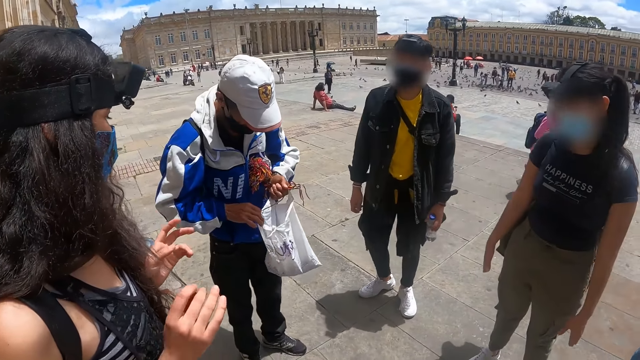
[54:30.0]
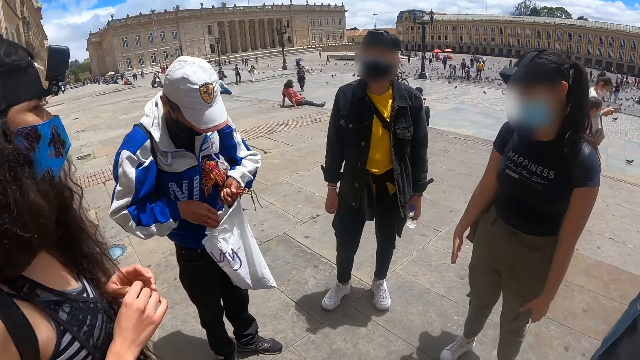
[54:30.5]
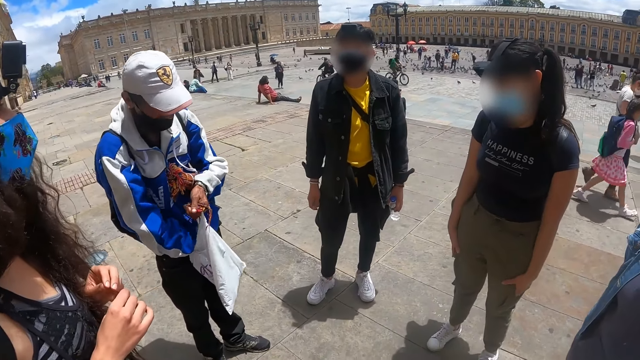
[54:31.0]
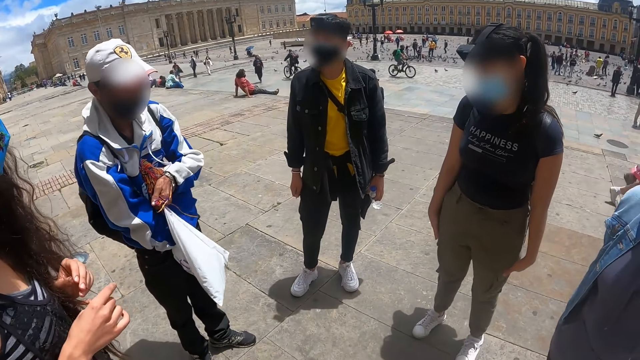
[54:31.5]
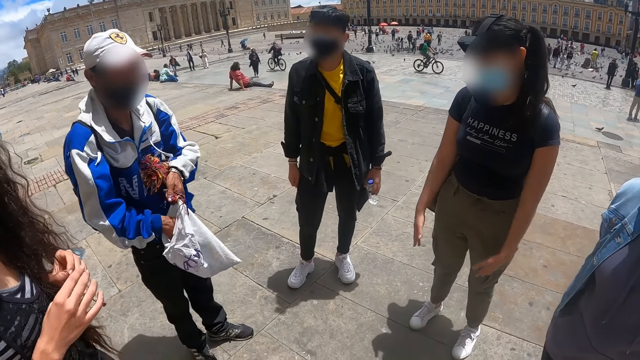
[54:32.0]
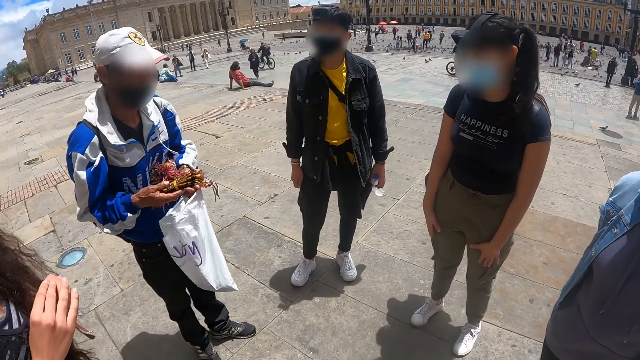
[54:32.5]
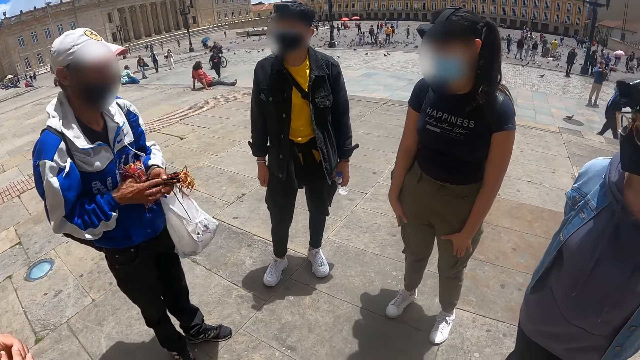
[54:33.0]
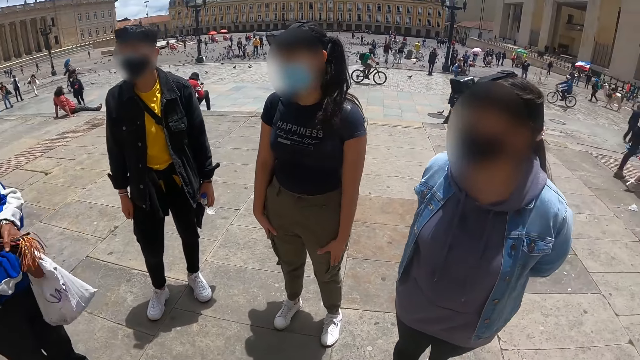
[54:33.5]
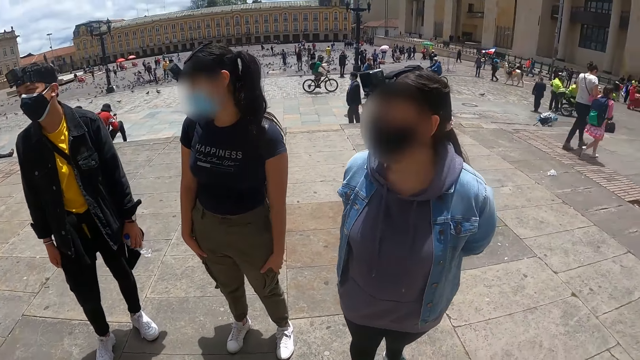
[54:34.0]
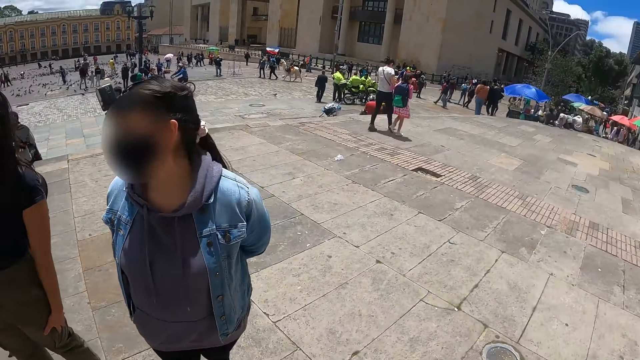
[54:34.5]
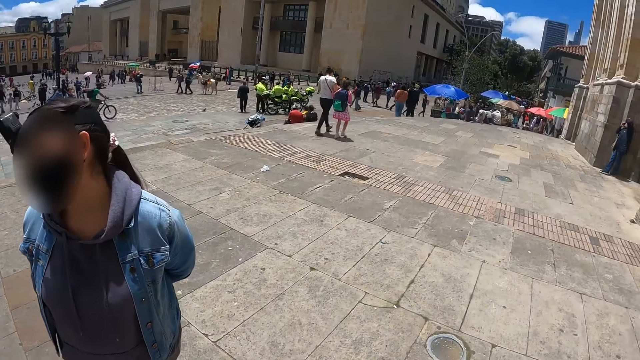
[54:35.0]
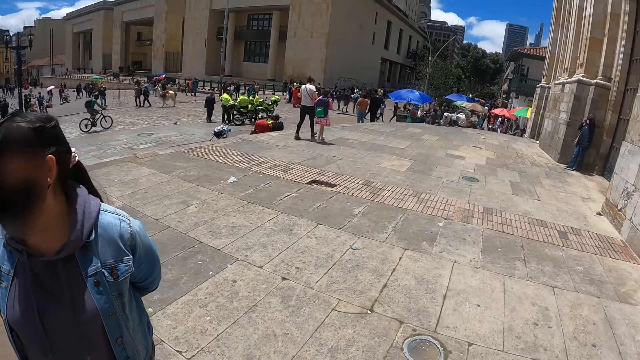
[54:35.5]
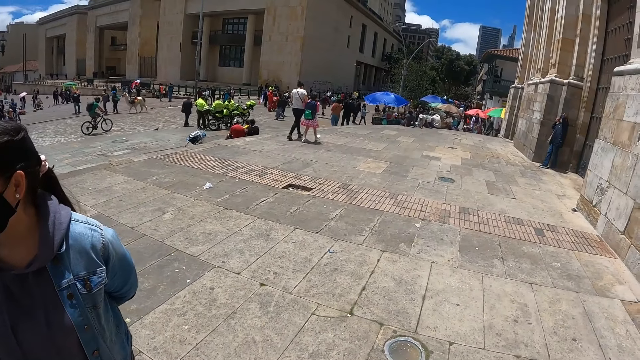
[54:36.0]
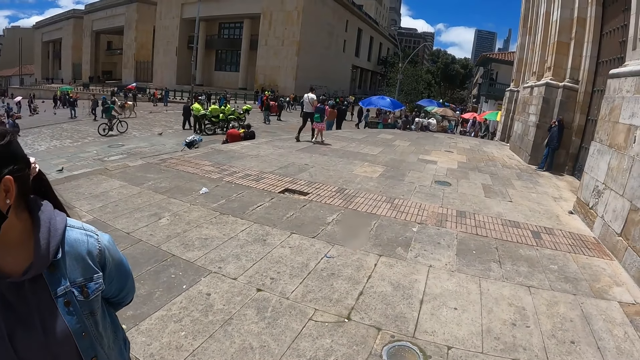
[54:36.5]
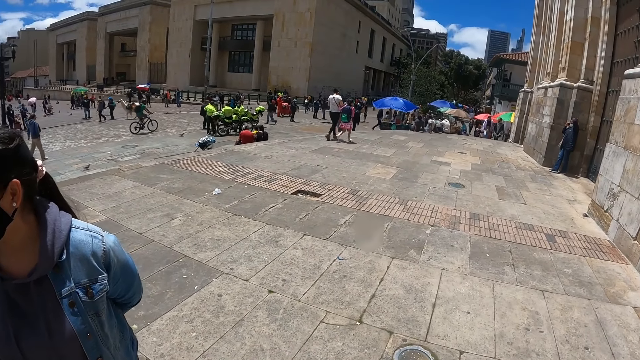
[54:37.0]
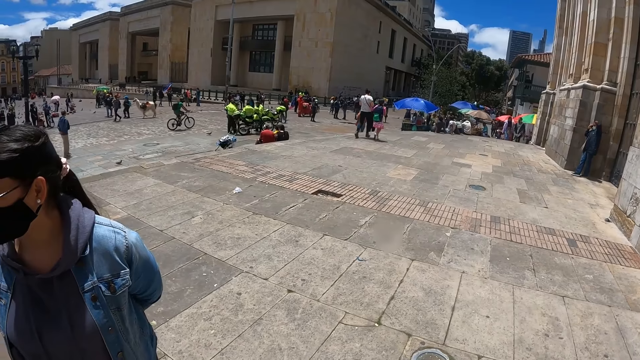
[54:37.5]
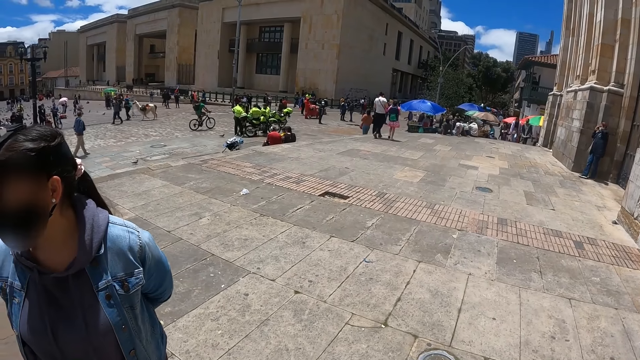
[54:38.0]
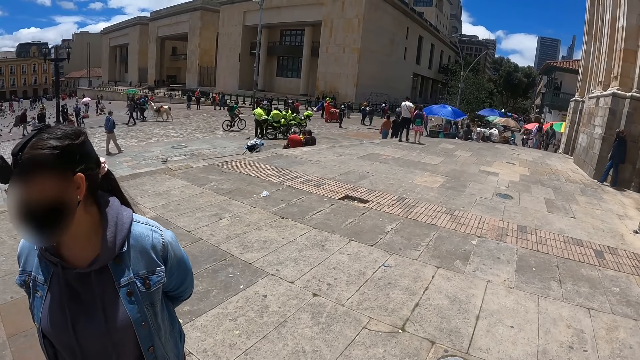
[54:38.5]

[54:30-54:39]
A man opens the shopping bag. He examines the leaves. The camera wearer looks around.

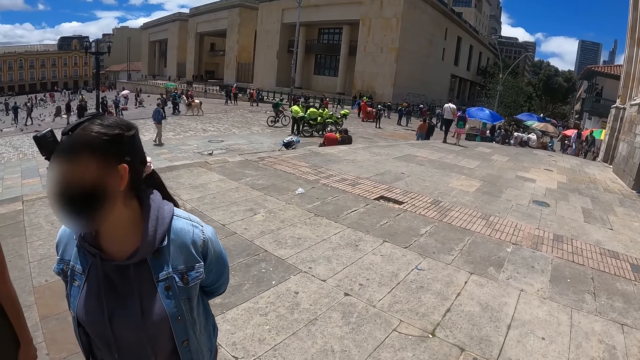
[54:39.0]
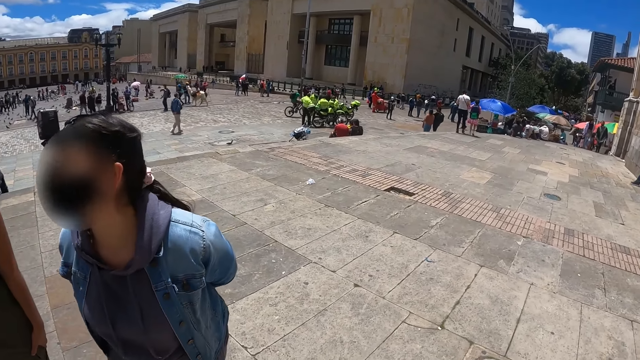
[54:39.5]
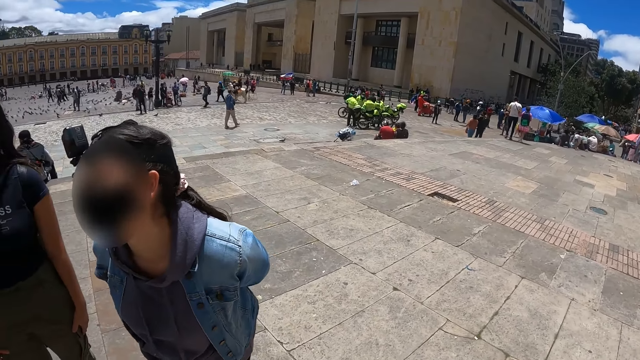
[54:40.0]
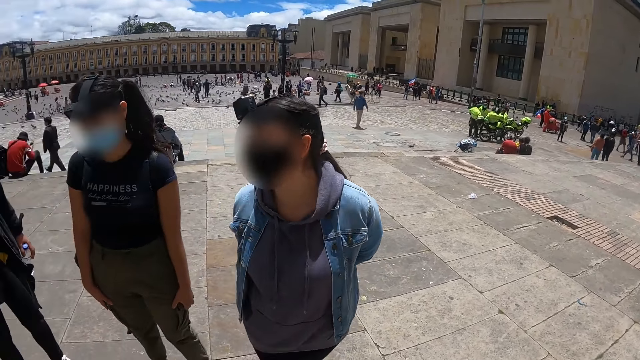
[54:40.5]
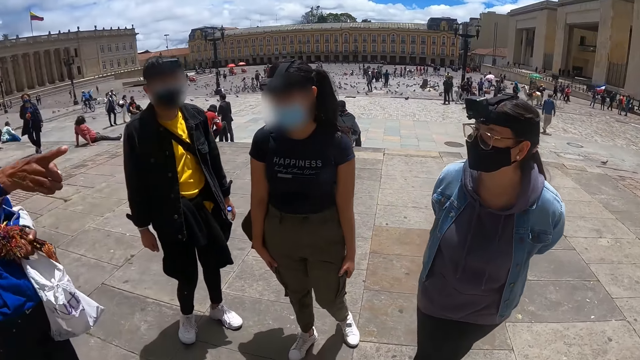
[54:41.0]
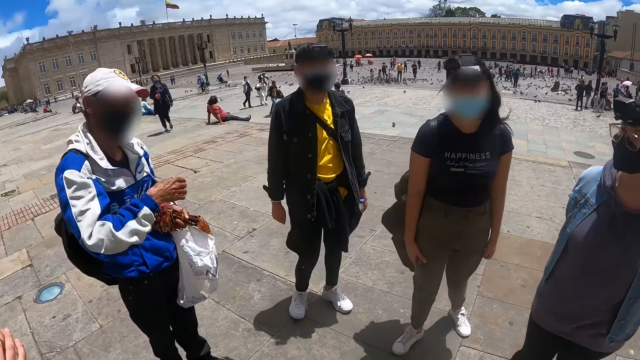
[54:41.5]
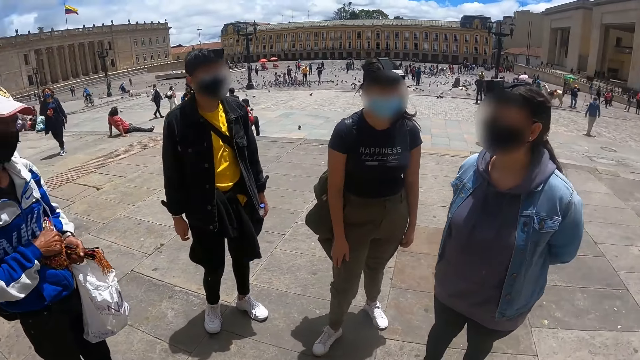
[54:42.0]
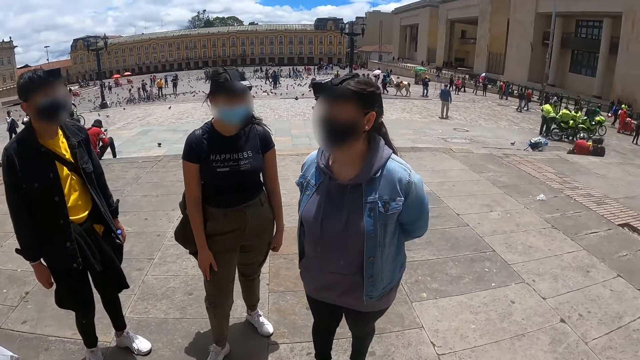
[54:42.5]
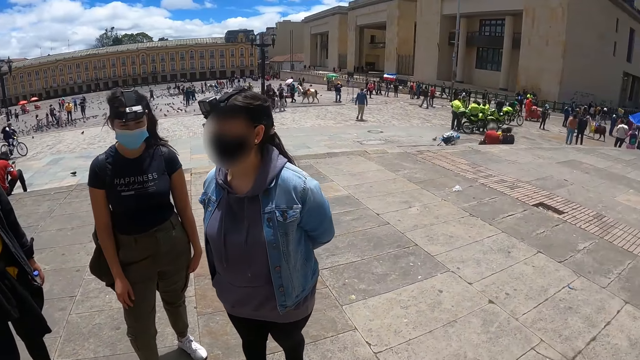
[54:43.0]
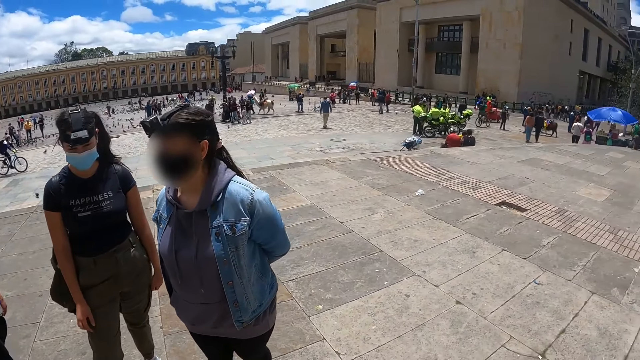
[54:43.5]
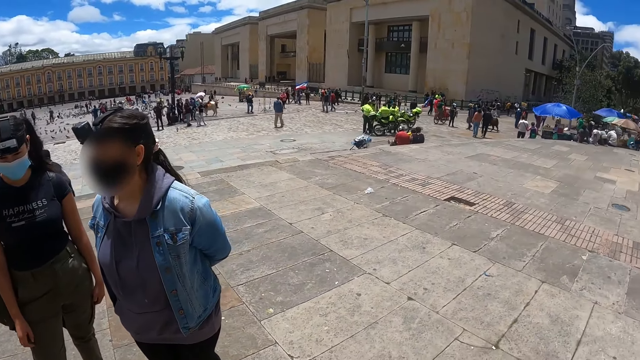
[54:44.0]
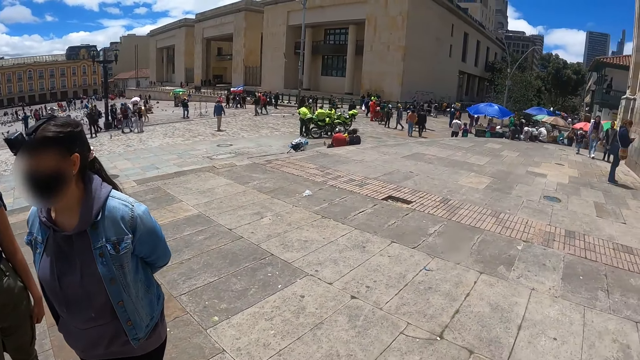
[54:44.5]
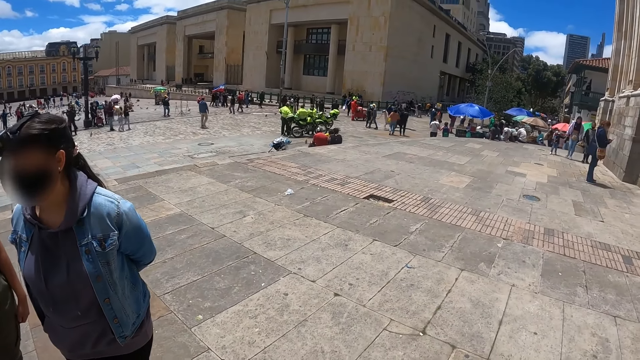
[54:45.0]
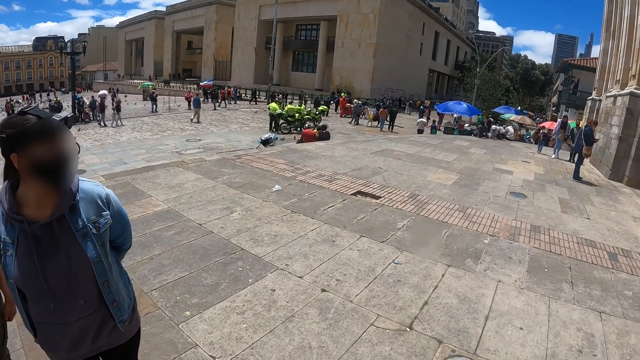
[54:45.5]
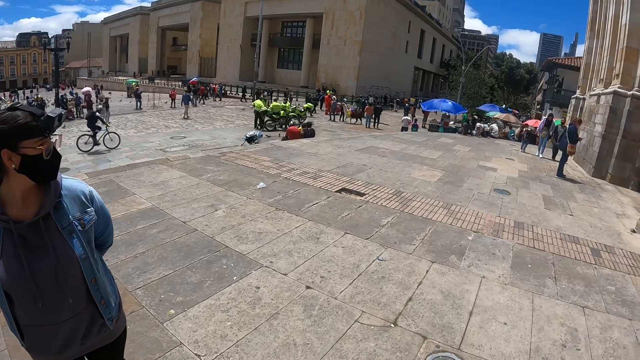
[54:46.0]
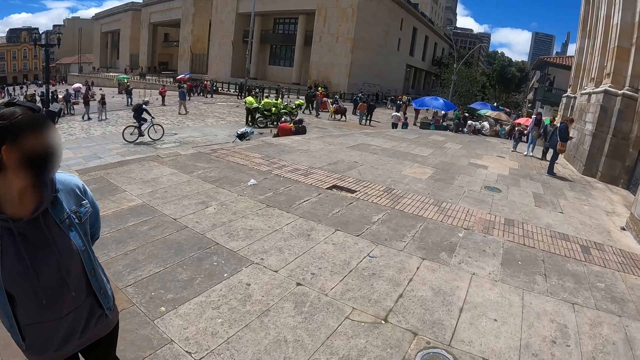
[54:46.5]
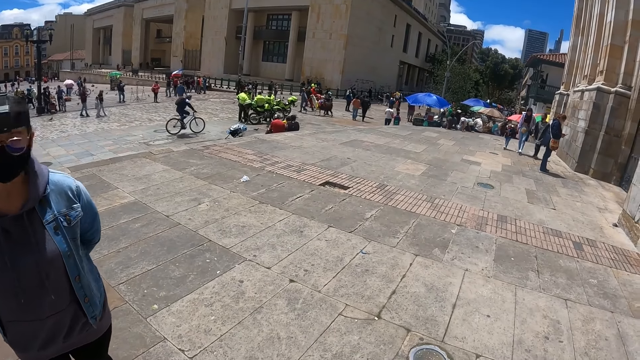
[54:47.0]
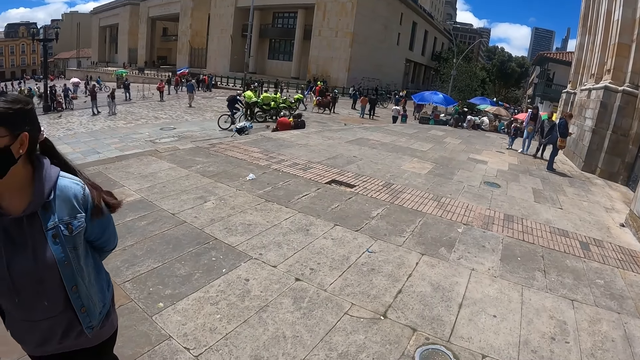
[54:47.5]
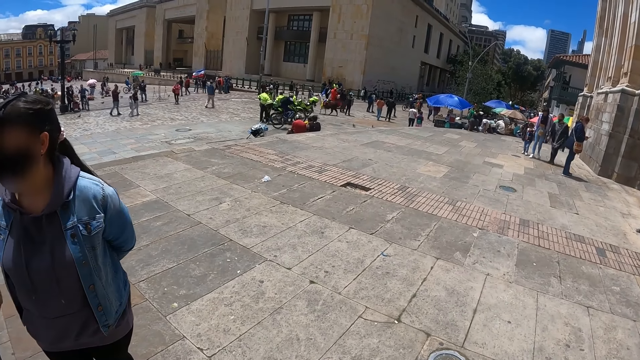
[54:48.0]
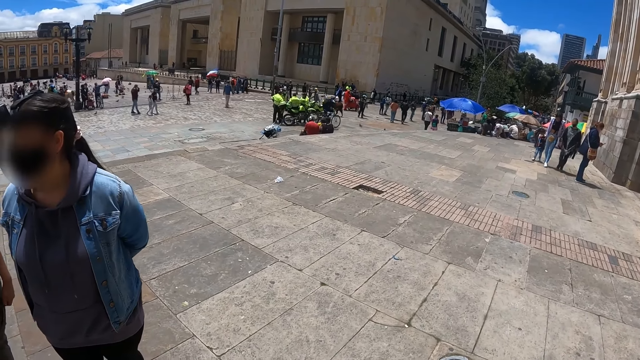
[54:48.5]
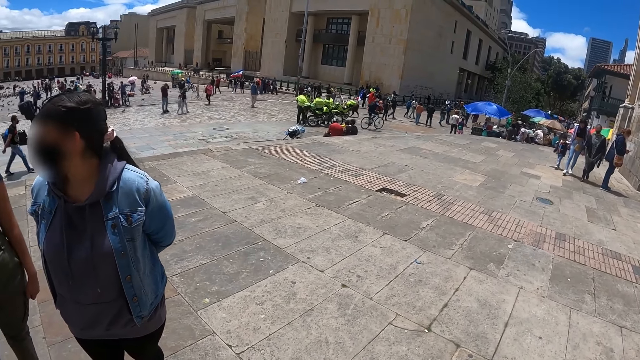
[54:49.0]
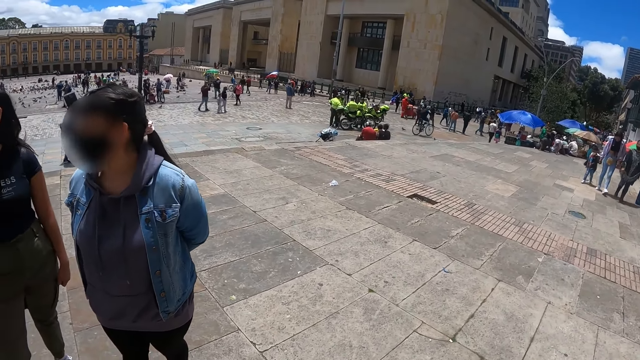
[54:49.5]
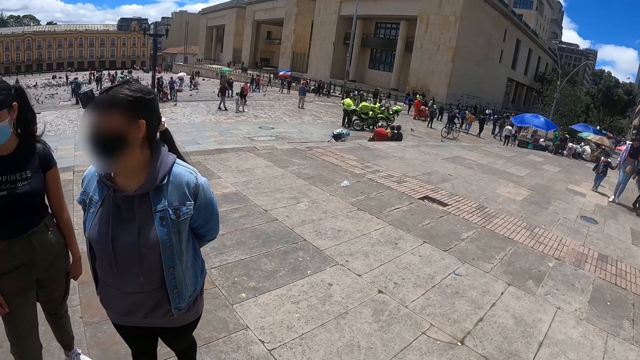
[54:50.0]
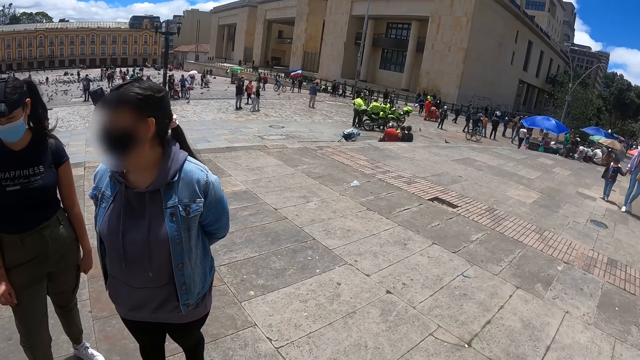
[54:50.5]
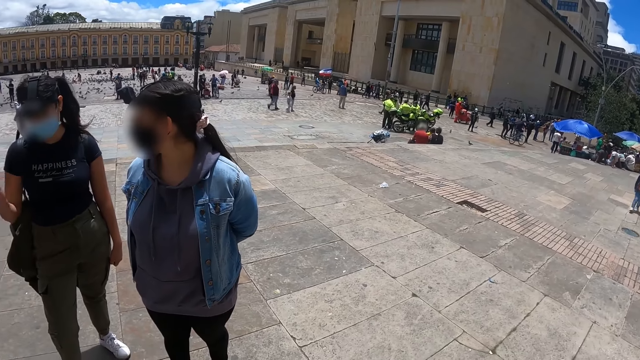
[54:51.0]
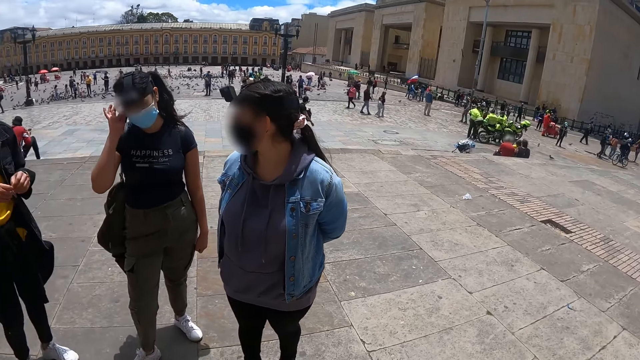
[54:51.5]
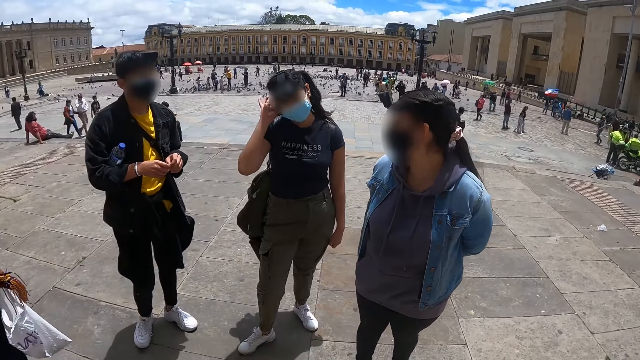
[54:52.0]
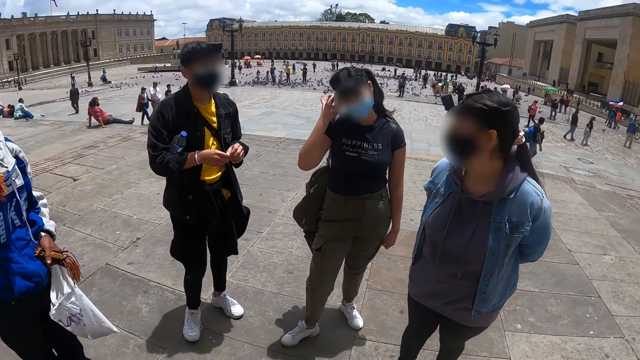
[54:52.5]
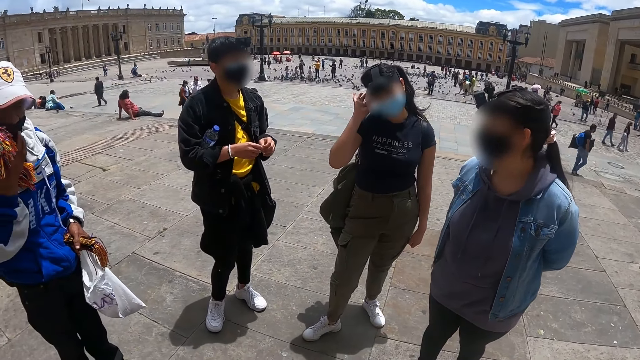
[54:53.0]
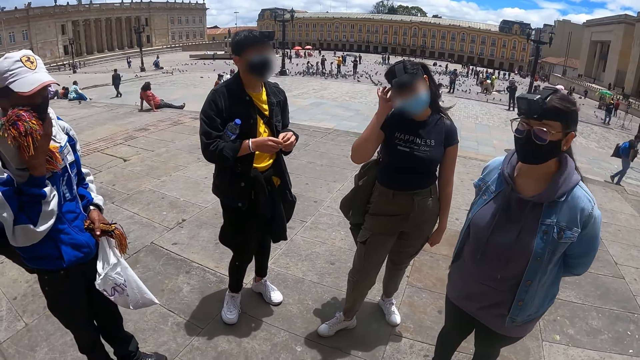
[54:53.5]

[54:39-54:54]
A woman nods the head. A man stretches the hand. The camera wearer looks around. Another woman touches the mask.
